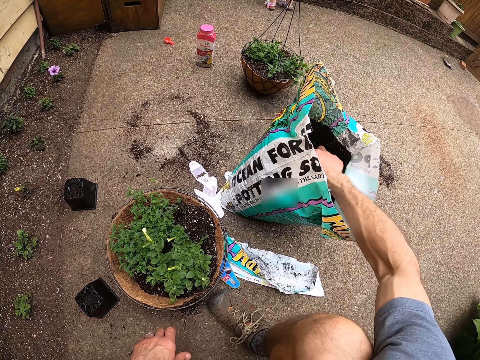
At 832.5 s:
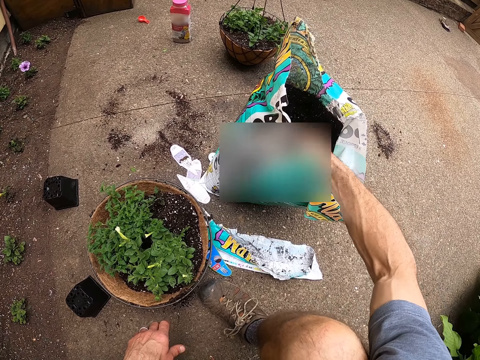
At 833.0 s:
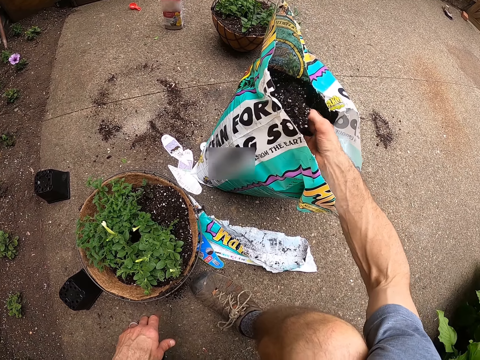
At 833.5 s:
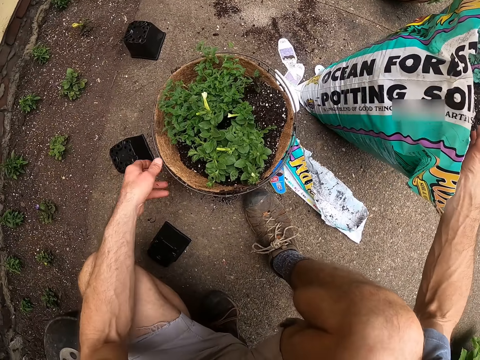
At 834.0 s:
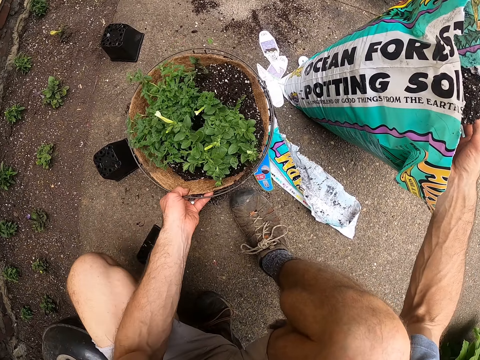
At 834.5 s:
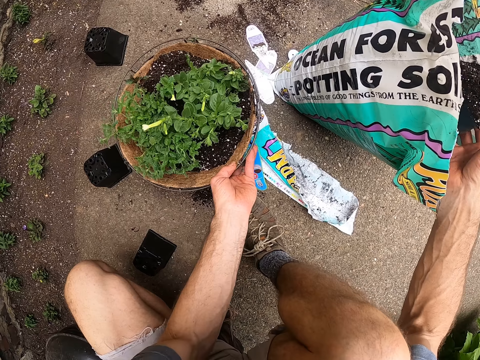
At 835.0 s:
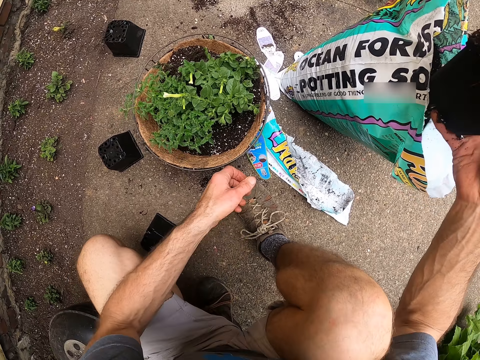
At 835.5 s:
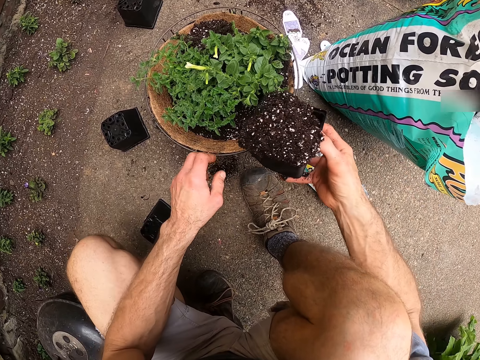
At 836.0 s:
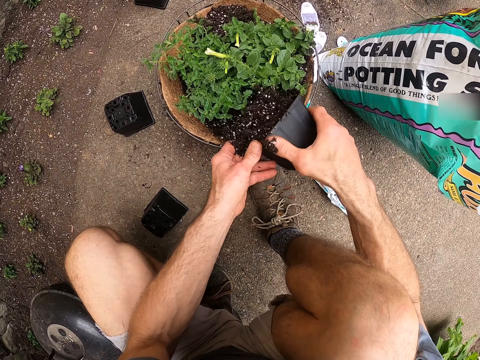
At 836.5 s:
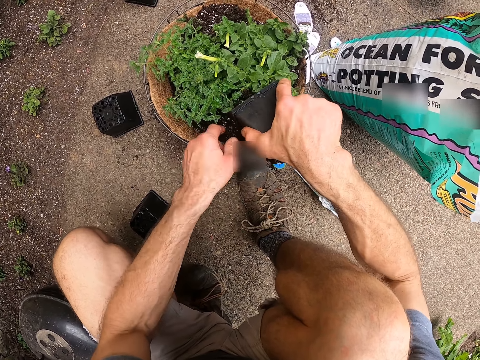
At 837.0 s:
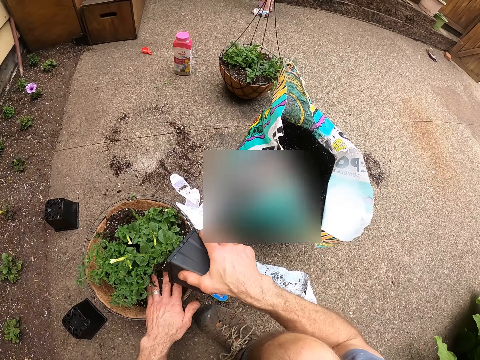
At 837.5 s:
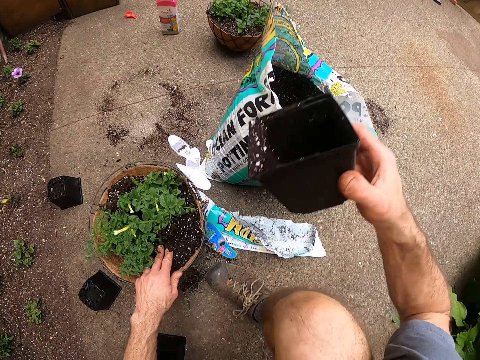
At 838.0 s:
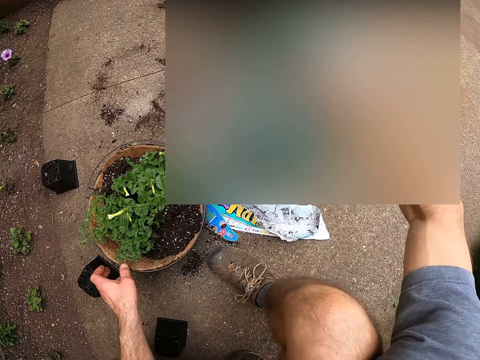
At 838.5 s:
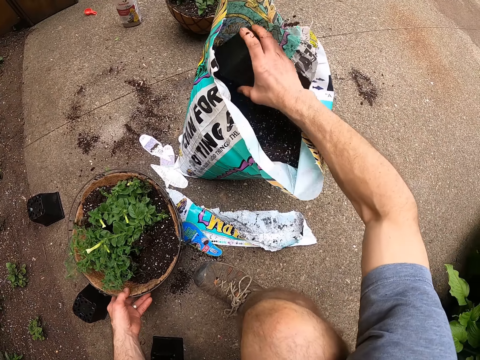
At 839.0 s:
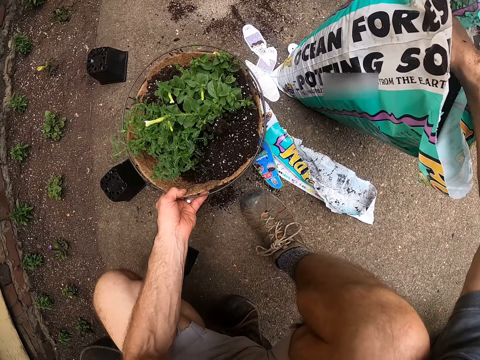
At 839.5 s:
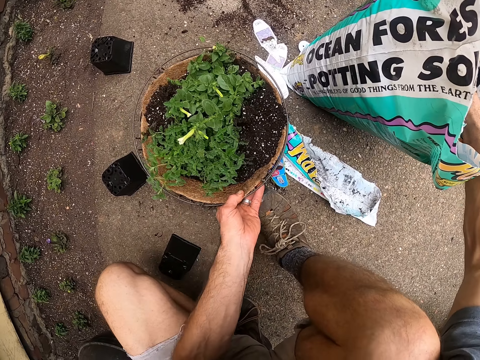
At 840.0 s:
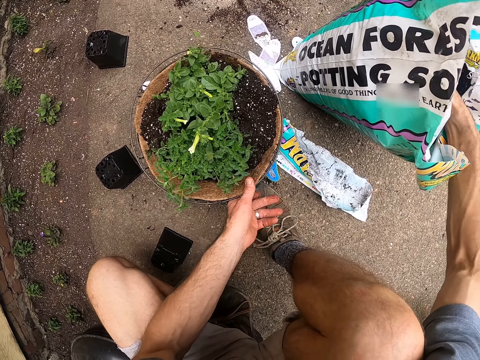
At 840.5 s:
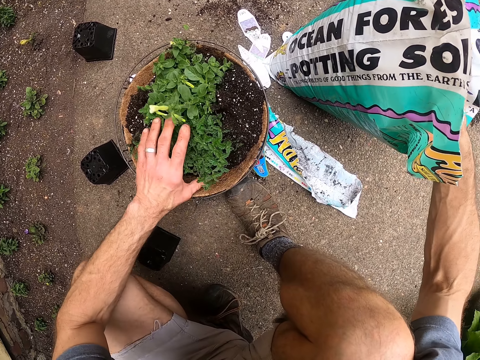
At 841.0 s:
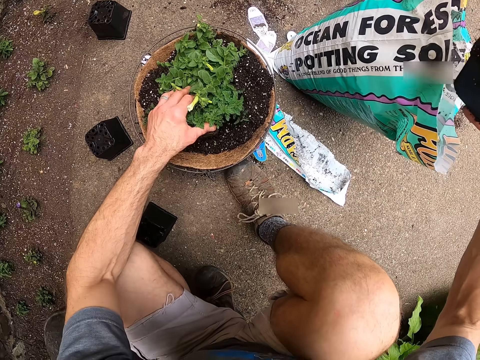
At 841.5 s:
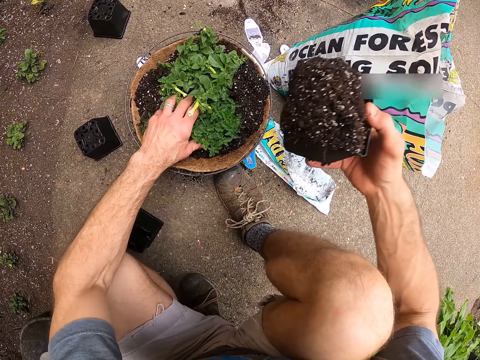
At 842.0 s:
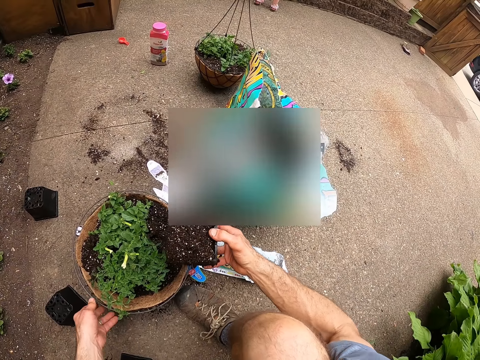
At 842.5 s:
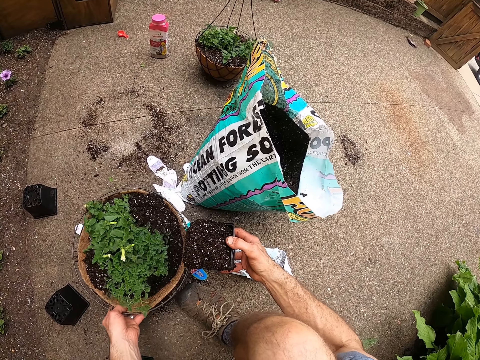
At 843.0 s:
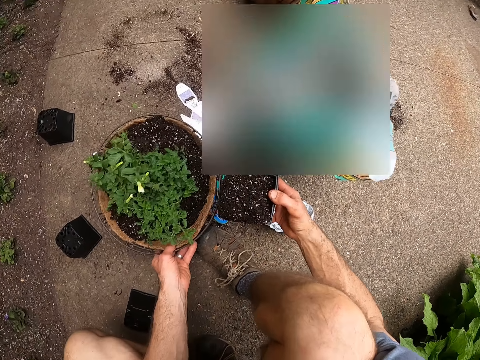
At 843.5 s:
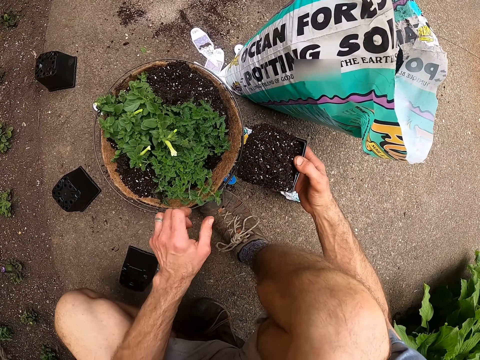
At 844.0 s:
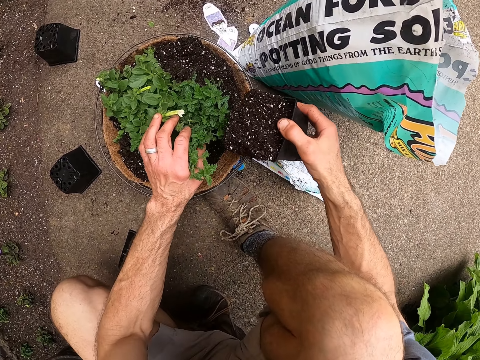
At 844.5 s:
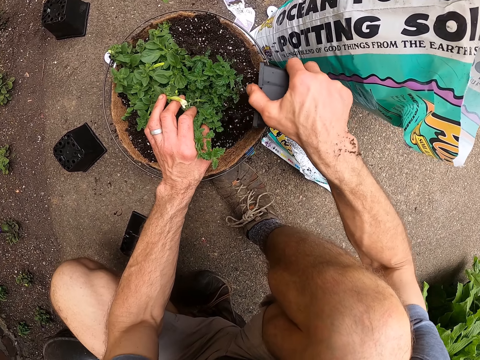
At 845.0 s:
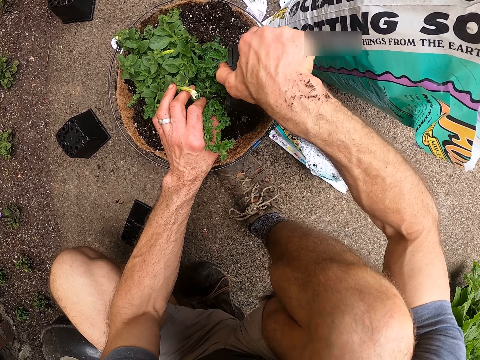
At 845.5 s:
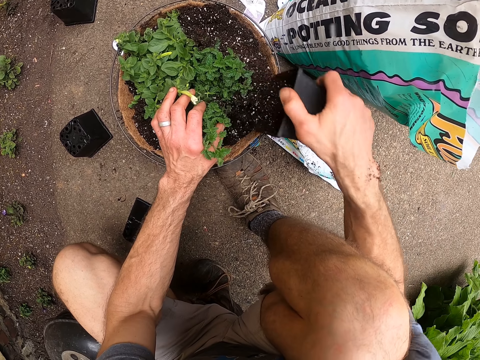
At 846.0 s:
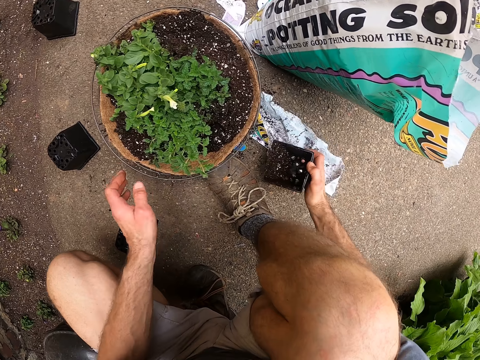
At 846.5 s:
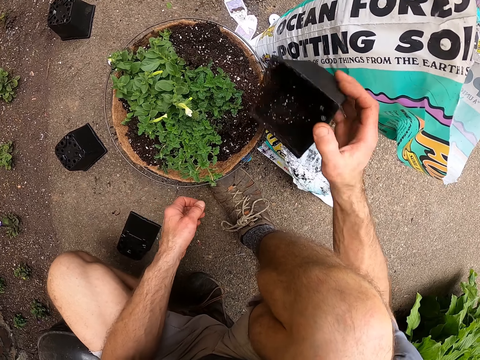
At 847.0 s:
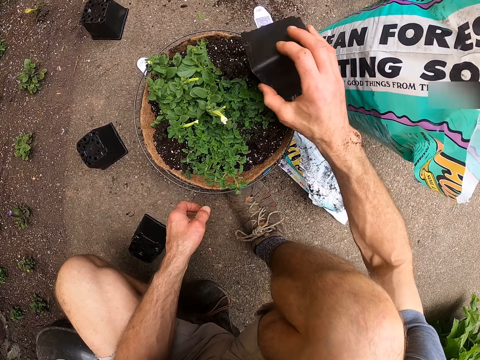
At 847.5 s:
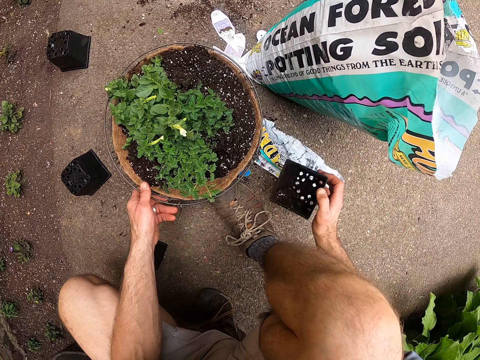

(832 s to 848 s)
The camera wearer takes the pot soil from the bag. He rotates the plant pot. He puts the soil in the plant pot. He takes the pot soil from the bag. He rotates the plant pot. He adjusts the flower pot with his hand. He puts the soil in the plant pot. He drops a container on the ground.

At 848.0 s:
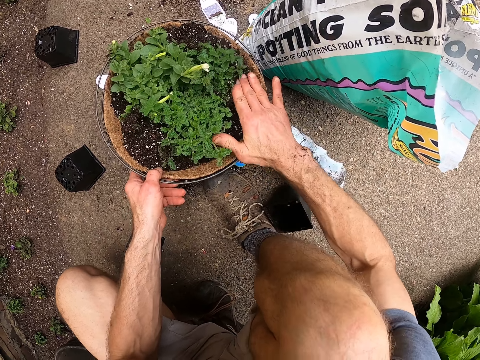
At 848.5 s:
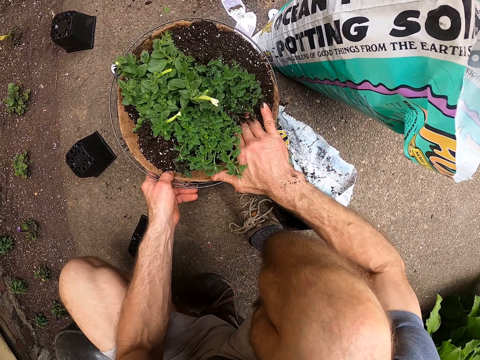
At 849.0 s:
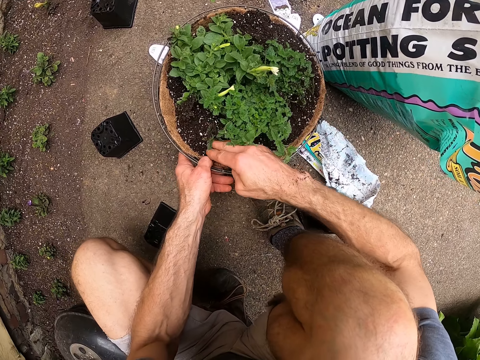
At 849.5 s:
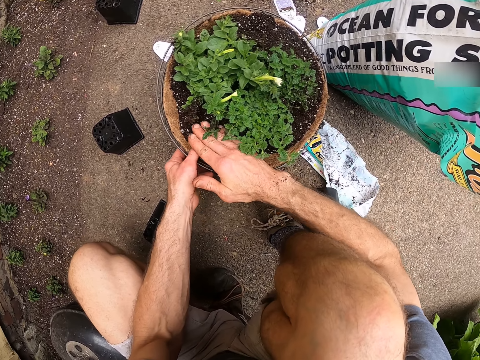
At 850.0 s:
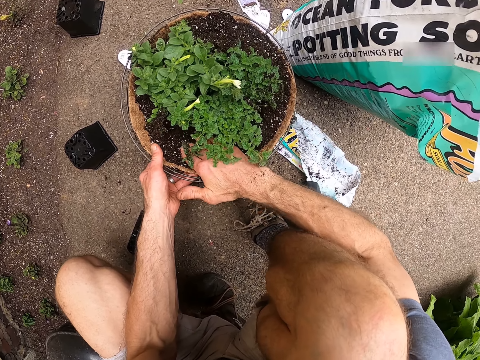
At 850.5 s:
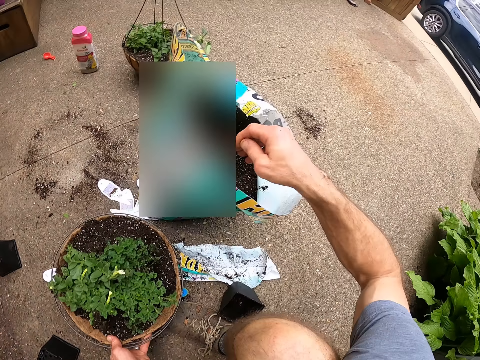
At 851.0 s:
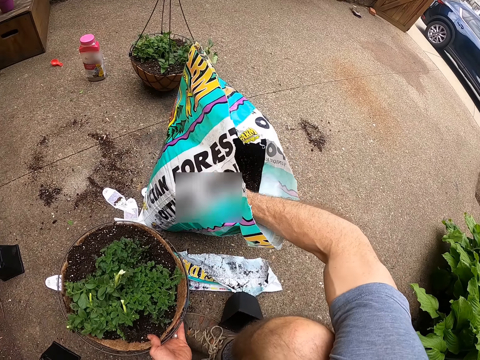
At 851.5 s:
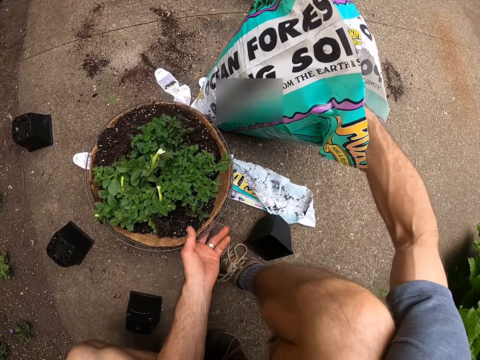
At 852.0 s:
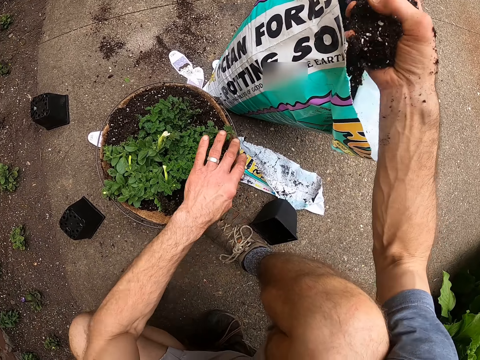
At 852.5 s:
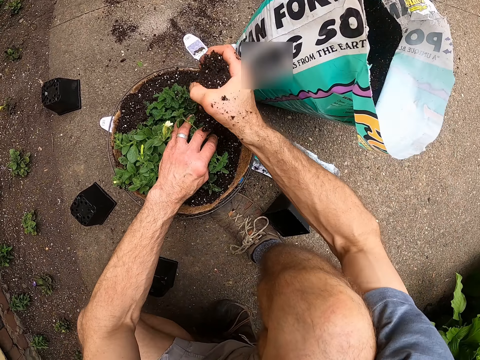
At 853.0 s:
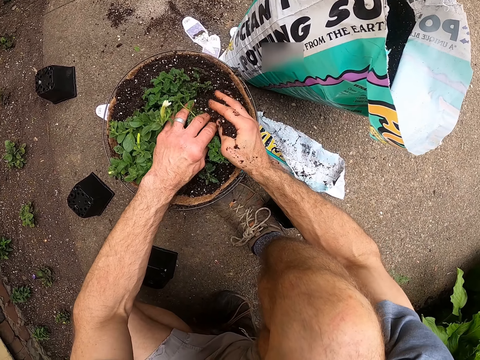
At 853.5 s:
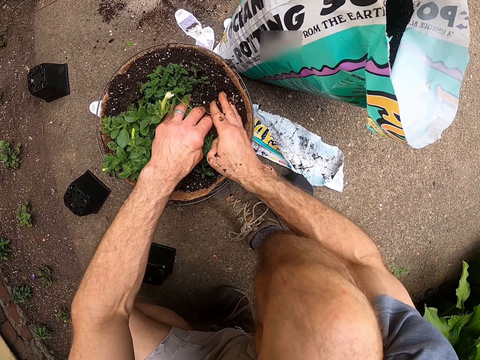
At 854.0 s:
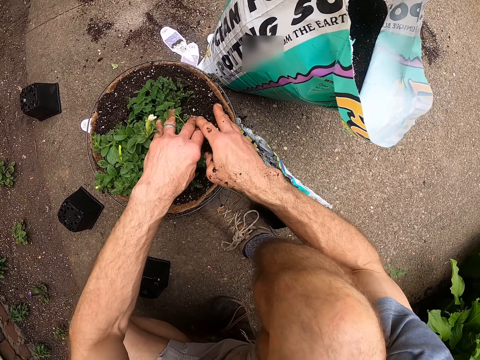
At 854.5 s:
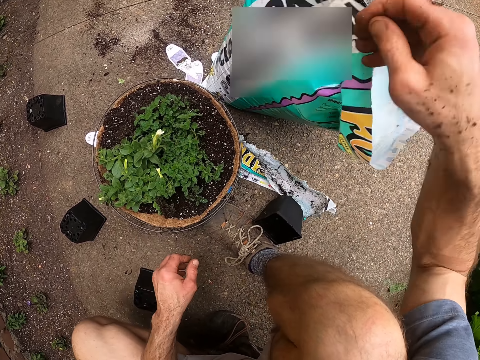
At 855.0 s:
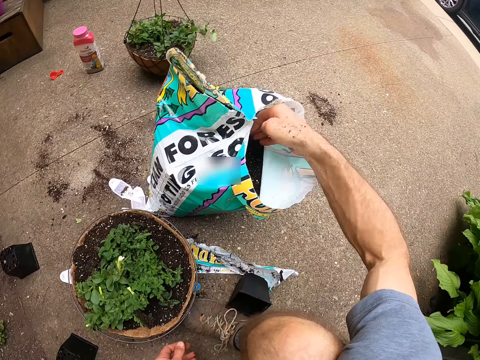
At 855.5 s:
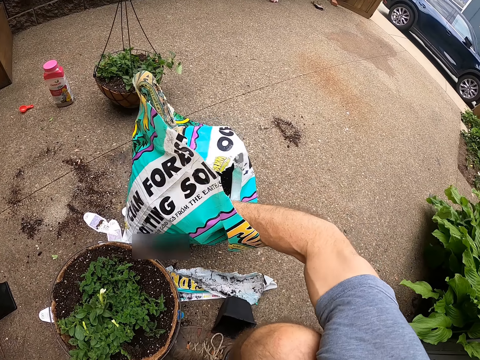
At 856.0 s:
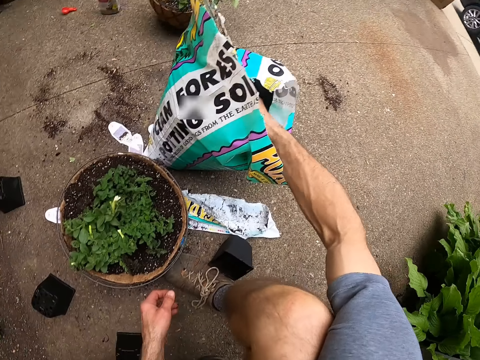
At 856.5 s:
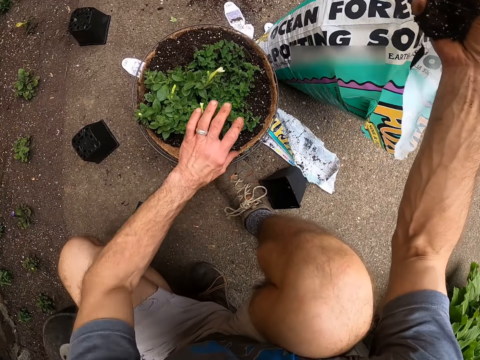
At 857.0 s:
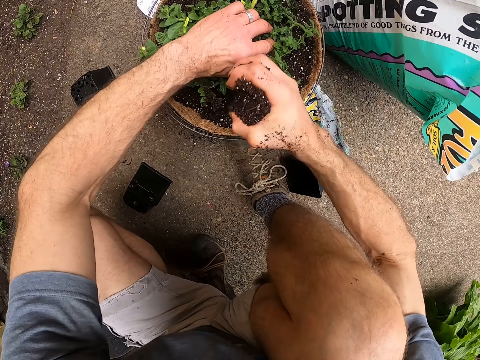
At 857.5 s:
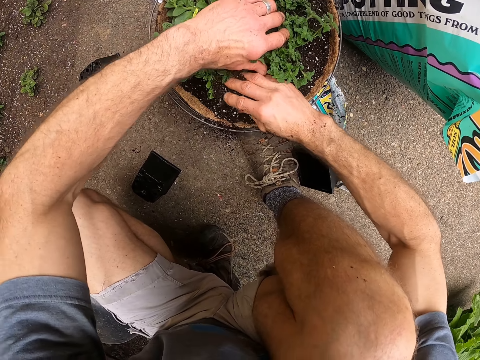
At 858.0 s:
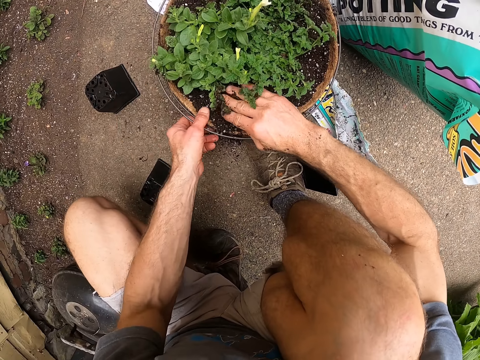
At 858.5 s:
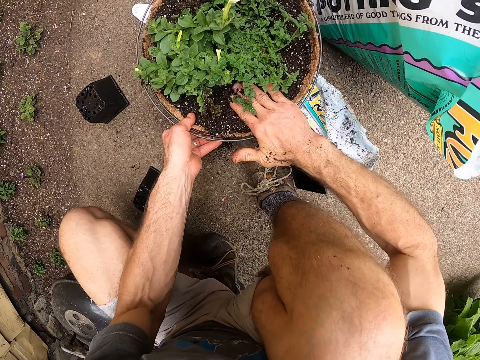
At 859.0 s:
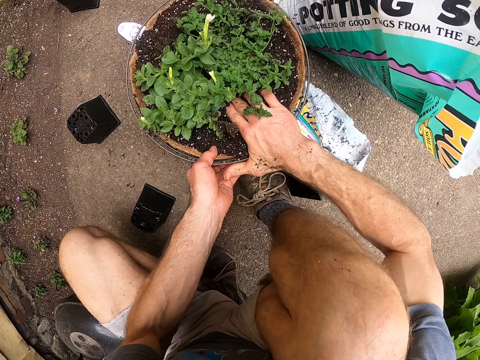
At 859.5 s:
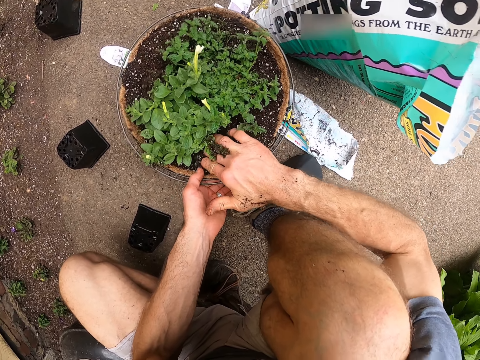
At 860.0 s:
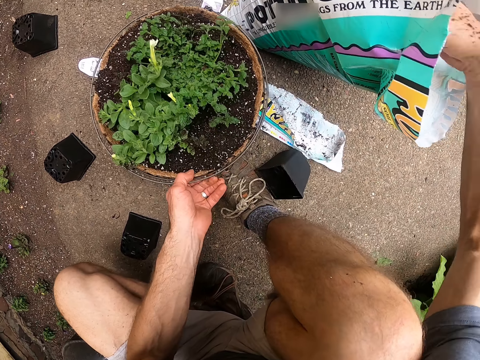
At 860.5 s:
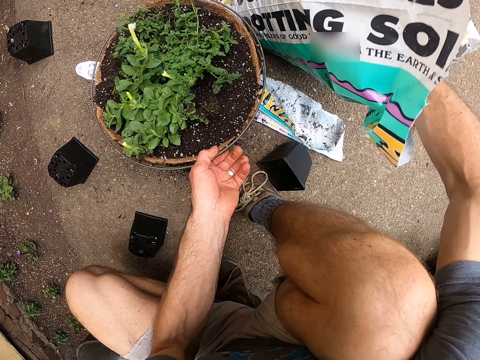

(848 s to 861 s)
The camera wearer presses the soil into the flower pot. He levels the soil with his hand. He scoops the soil from the bag into the flower pot. He takes the pot soil from the bag. He puts the soil in the plant pot. He presses the soil into the flower pot.
